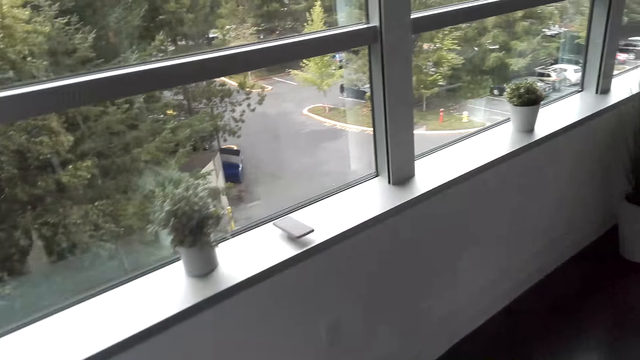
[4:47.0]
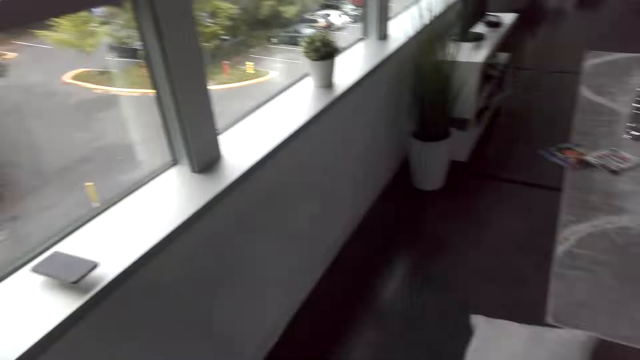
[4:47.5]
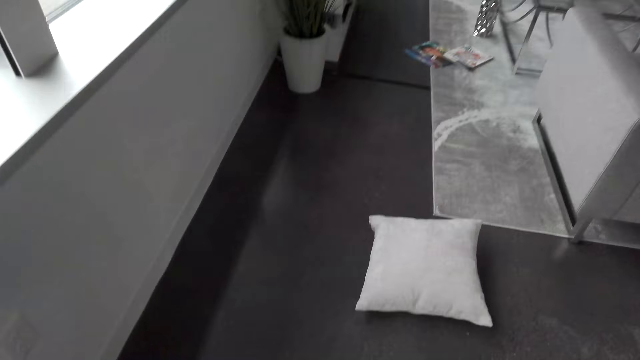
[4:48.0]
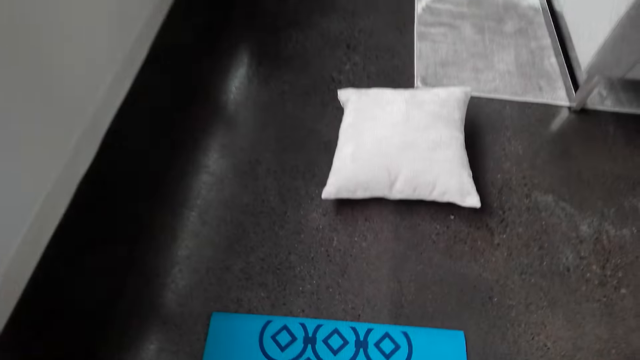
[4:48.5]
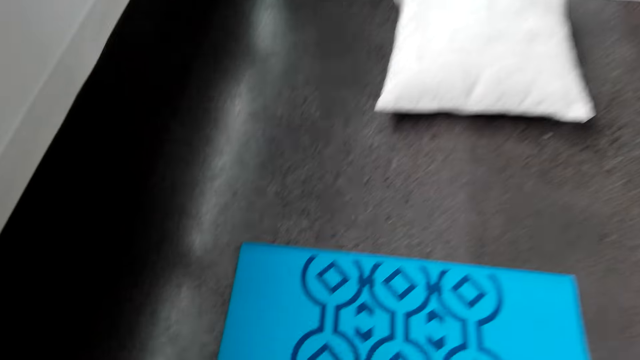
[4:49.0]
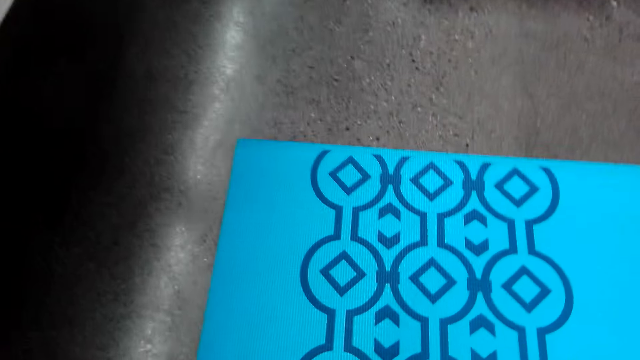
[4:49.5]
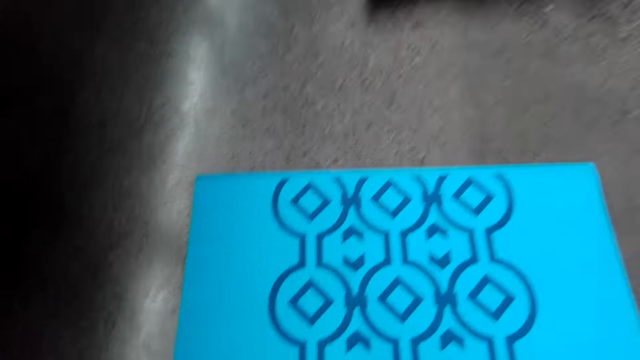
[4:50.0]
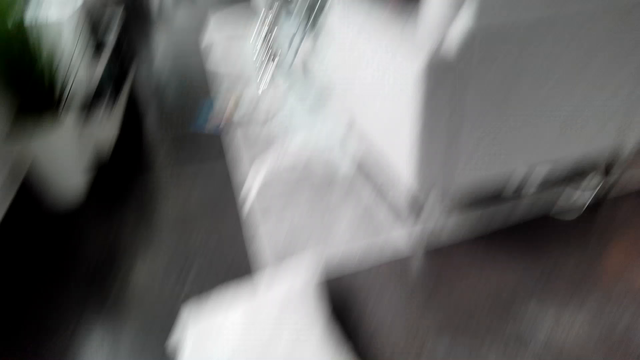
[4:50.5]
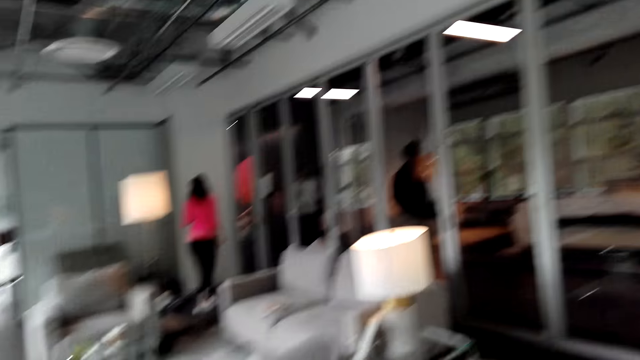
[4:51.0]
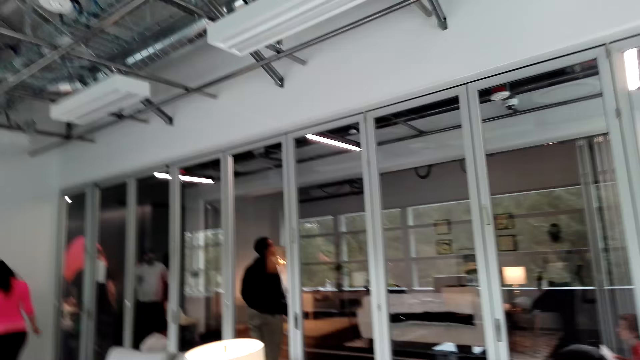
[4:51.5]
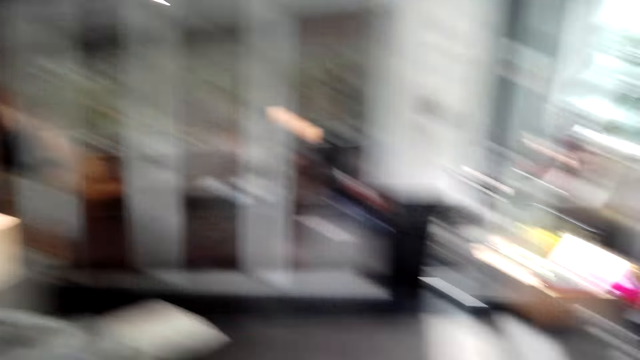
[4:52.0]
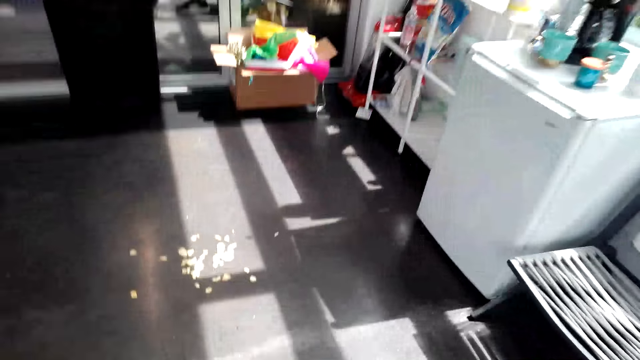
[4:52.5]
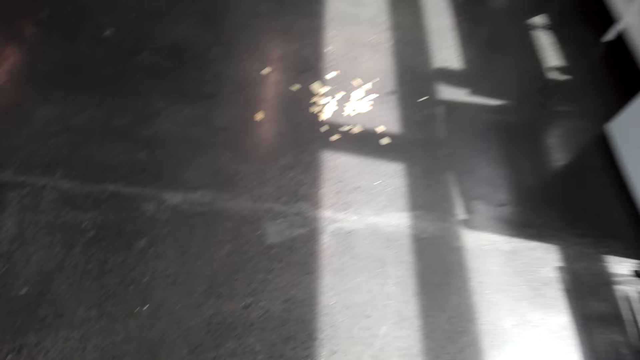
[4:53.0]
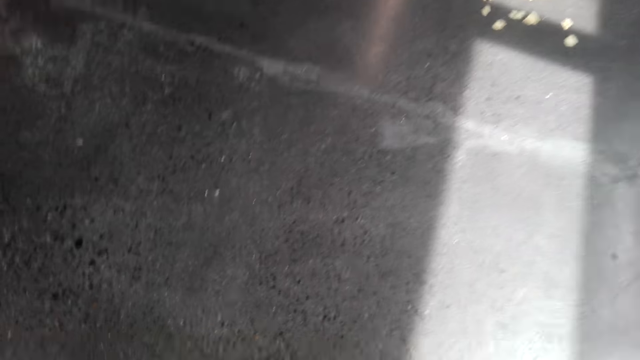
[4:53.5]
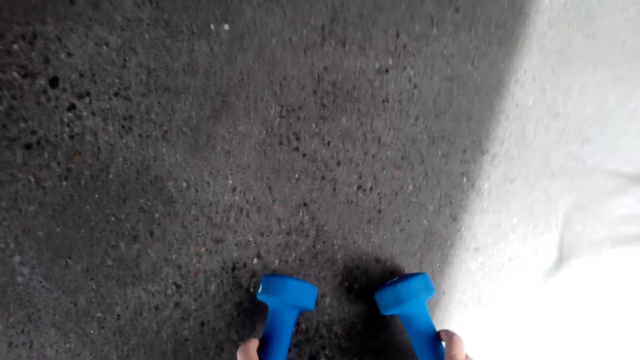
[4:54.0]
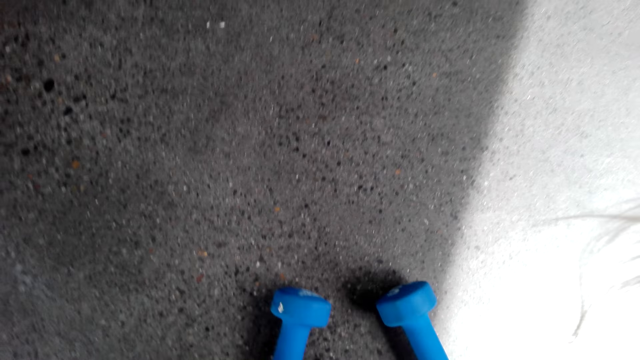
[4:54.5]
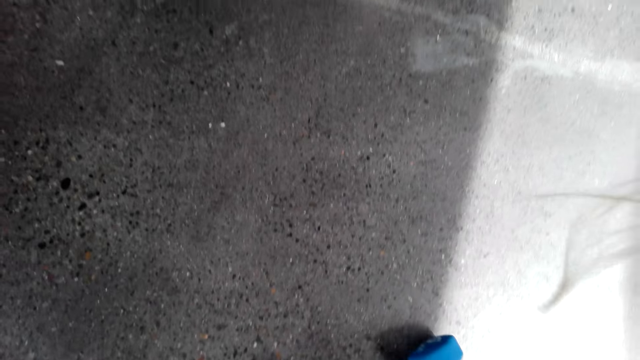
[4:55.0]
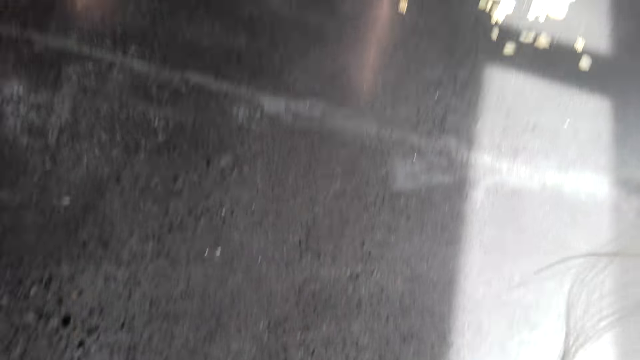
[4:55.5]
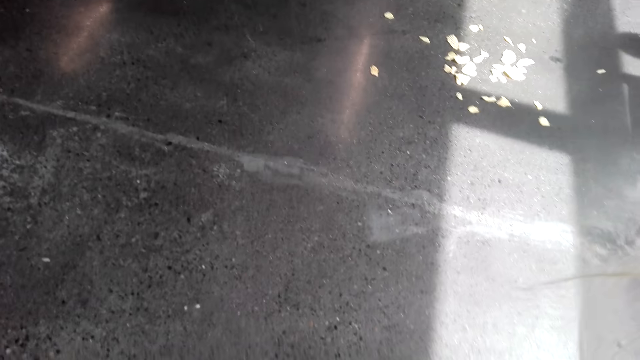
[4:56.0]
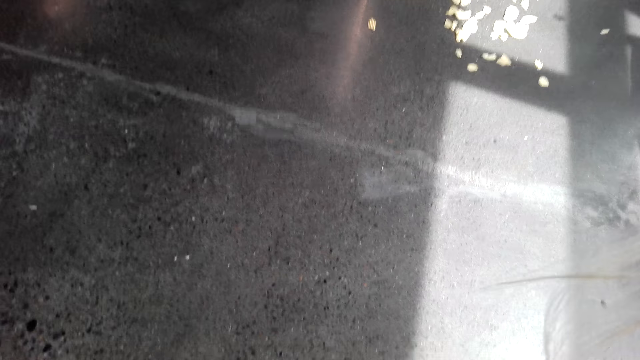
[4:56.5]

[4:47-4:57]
The camera wearer bends down on the yoga mat. They put the dumbbell weight on the floor.

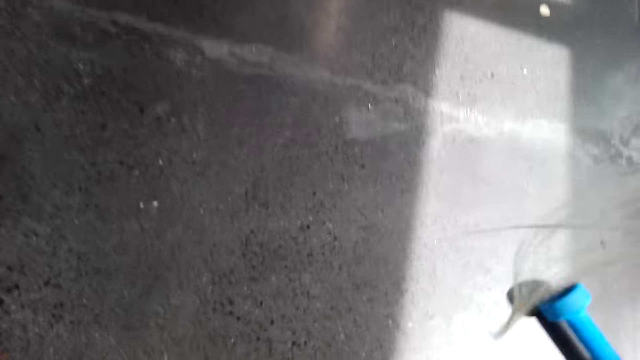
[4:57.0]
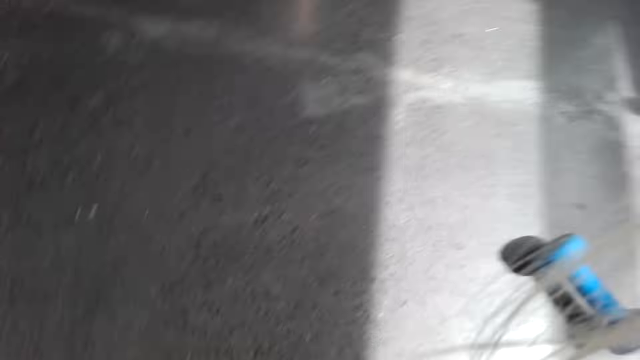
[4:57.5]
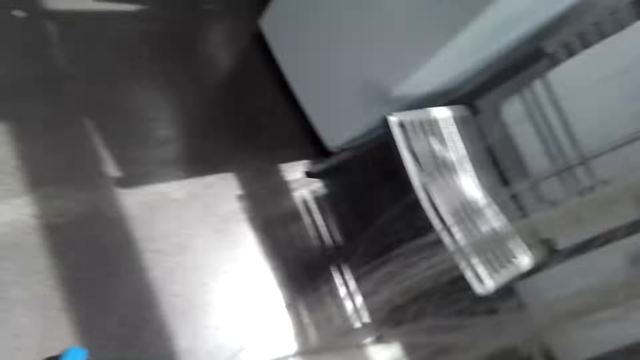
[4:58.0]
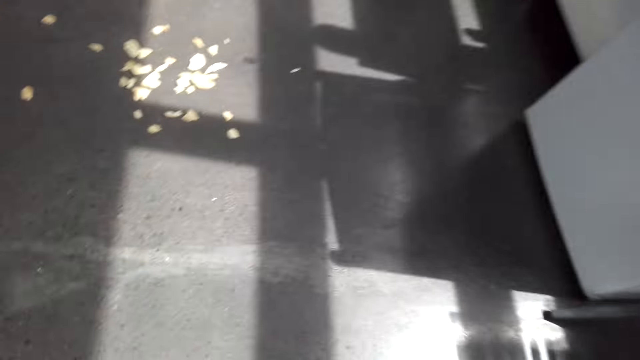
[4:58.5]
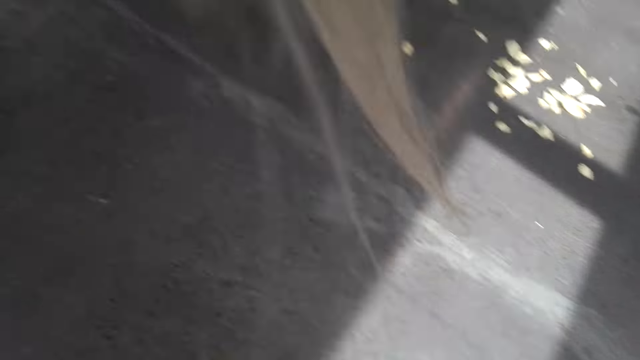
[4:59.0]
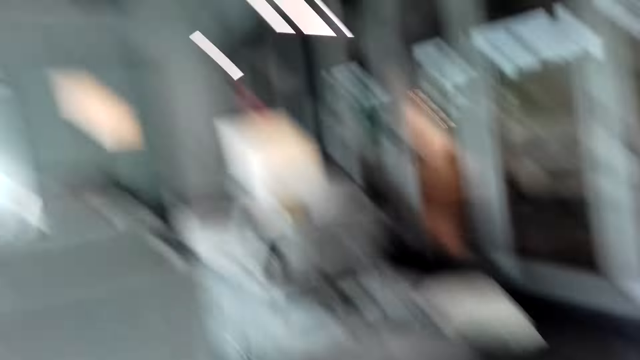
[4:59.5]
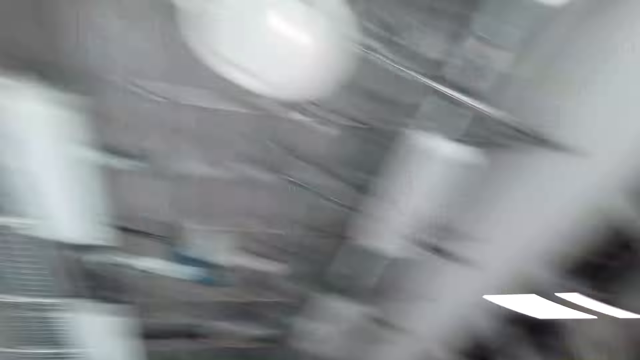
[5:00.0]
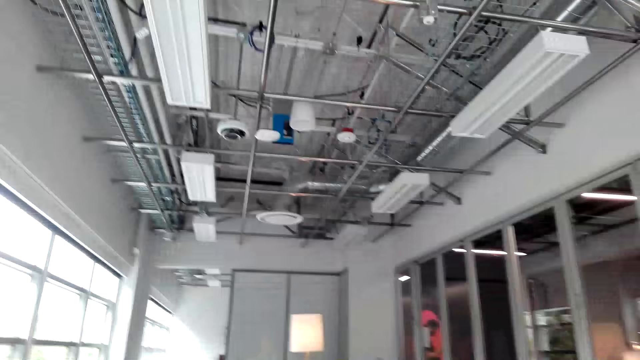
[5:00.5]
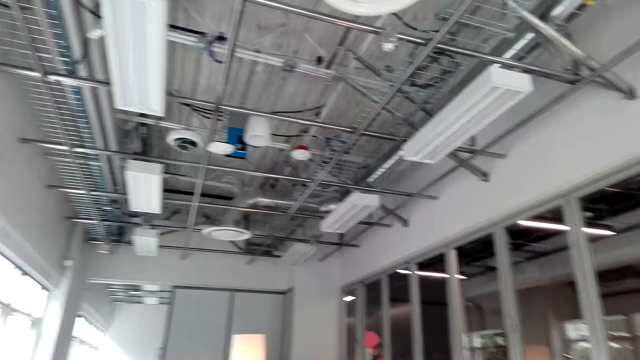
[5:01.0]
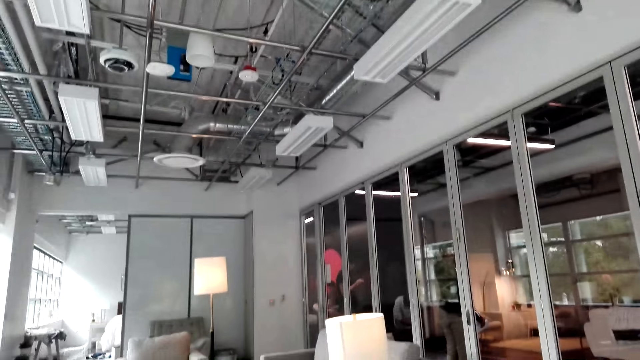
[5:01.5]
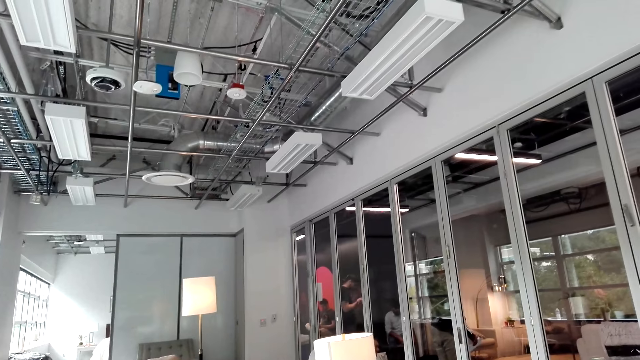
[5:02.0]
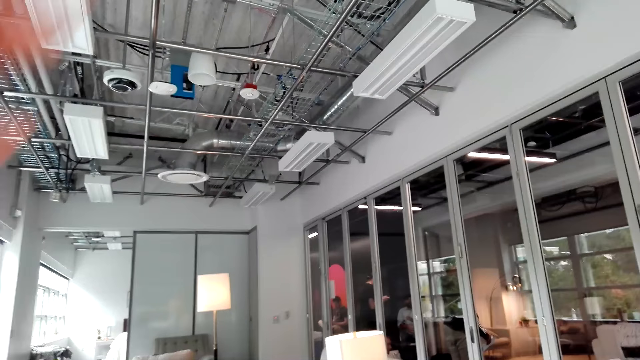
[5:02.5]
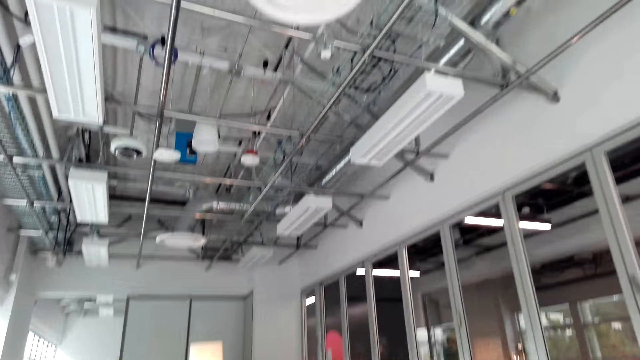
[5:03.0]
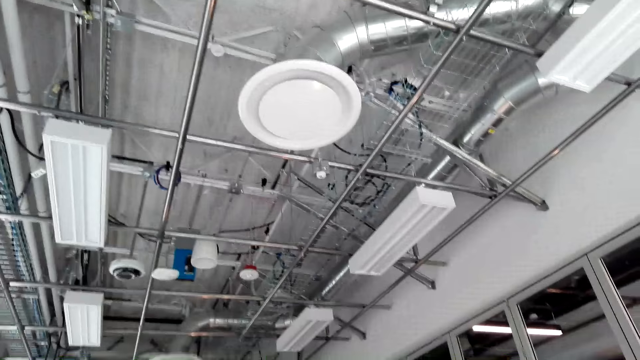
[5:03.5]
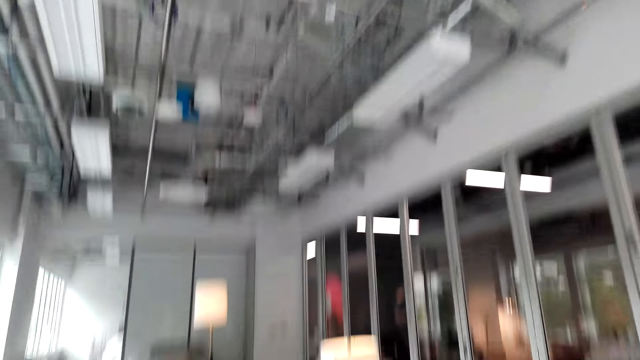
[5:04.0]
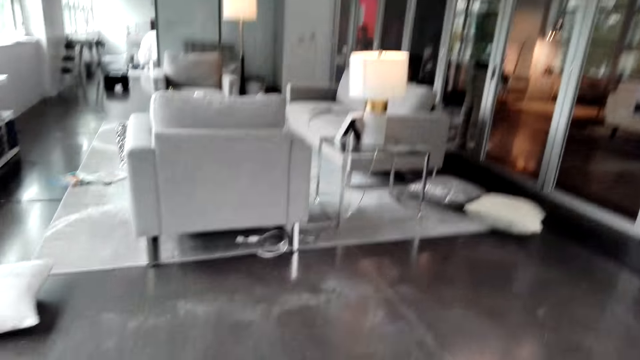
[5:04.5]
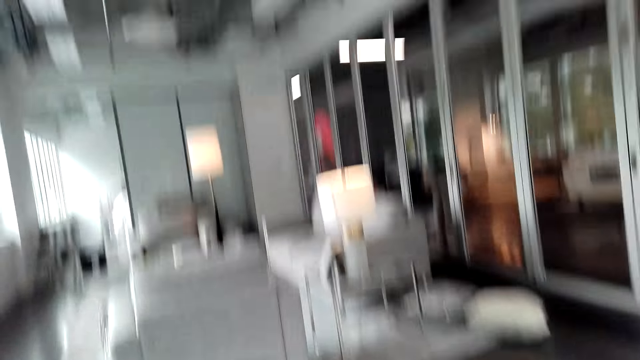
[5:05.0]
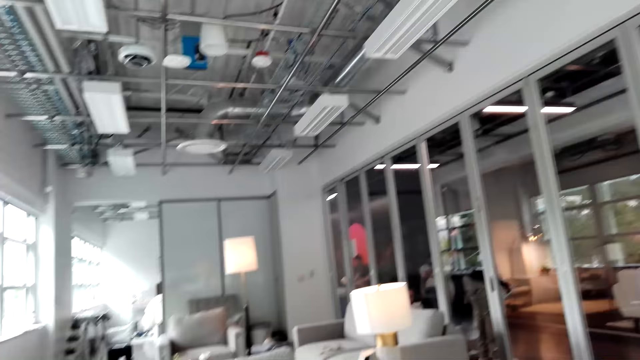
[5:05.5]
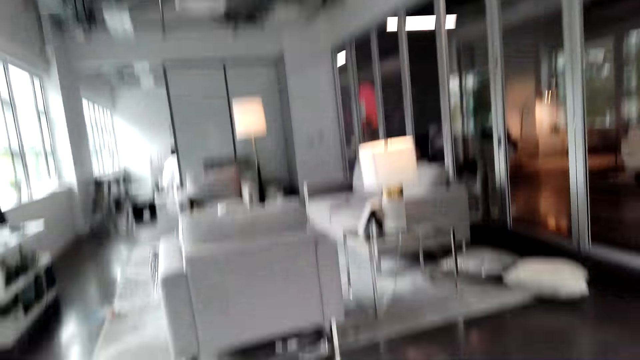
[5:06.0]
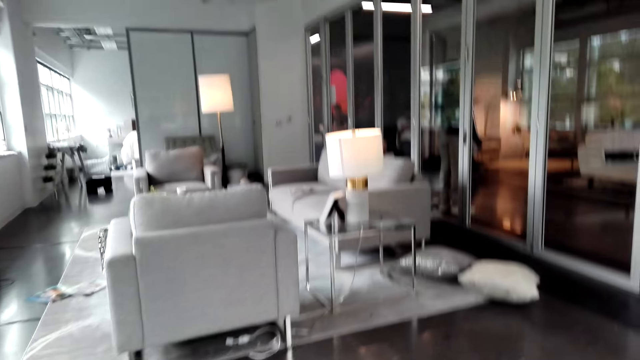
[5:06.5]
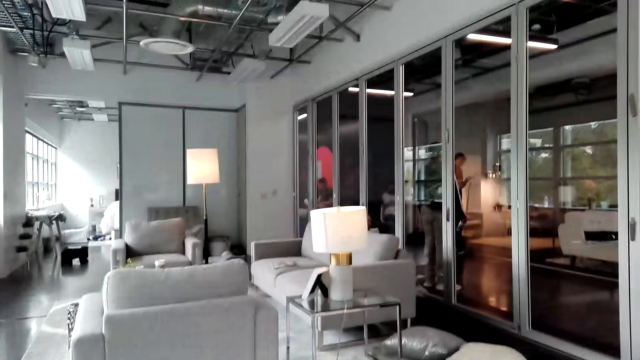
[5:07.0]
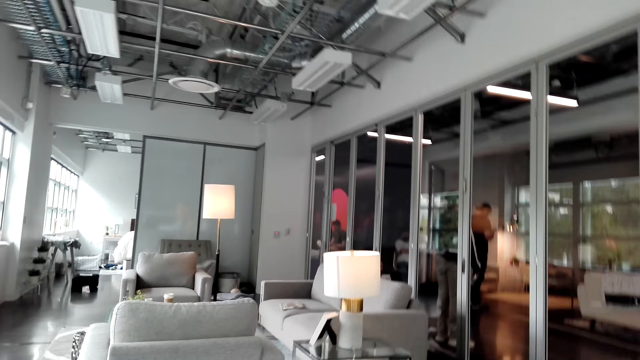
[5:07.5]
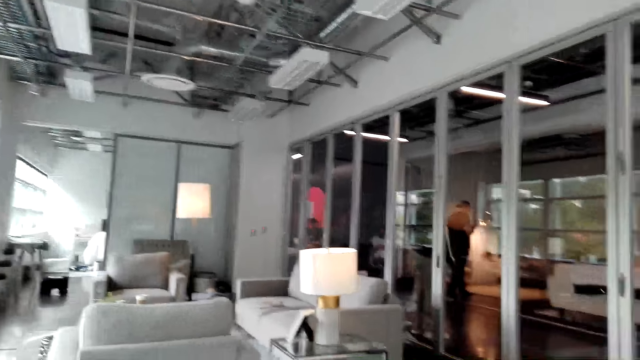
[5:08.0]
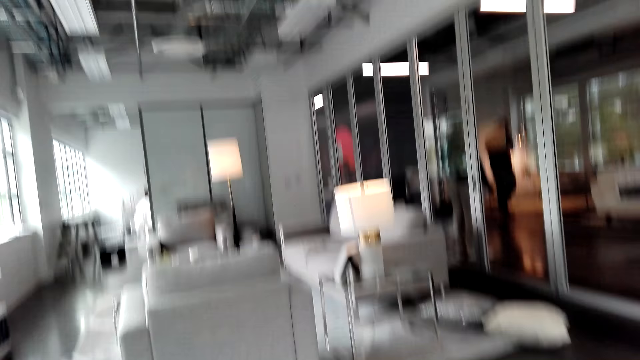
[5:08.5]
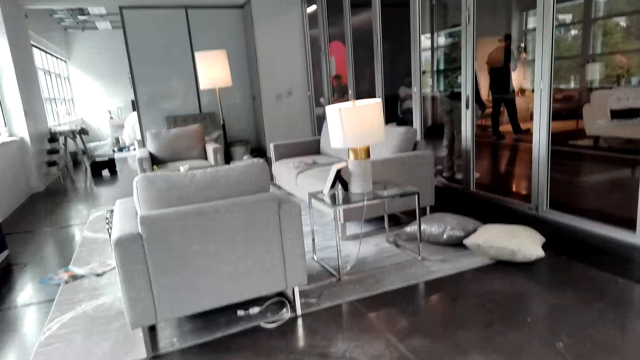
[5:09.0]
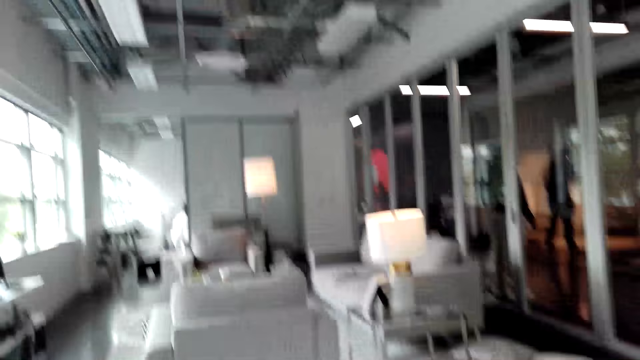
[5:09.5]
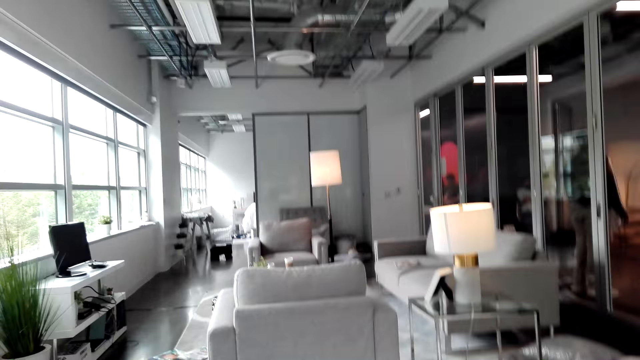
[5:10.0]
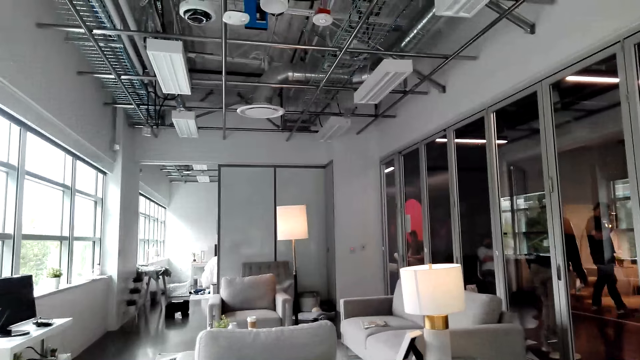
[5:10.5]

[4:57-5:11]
The camera wearer walks around and looks up at the ceiling. She stands up. She raises her left hand. She adjusts the camera. She looks around.
